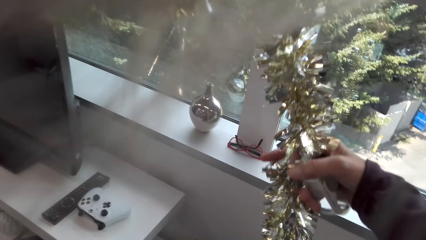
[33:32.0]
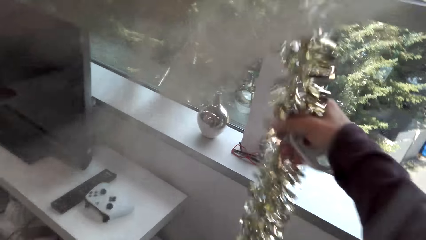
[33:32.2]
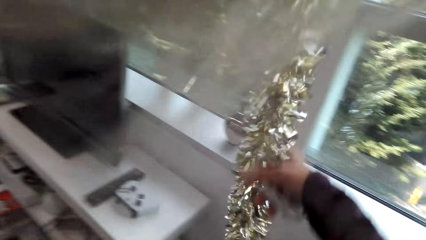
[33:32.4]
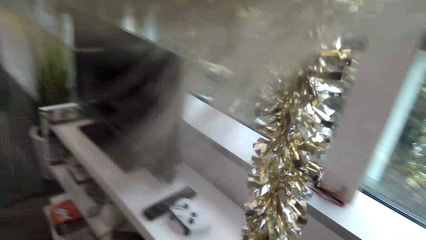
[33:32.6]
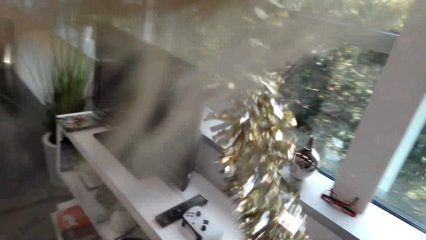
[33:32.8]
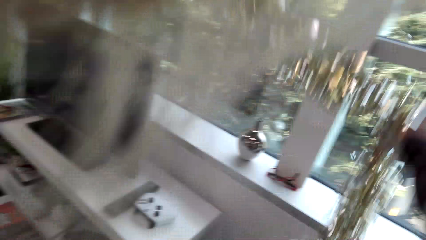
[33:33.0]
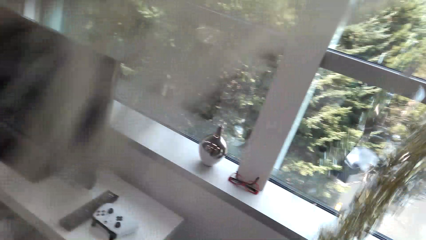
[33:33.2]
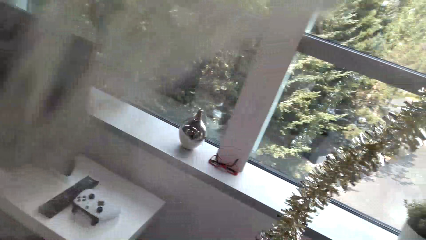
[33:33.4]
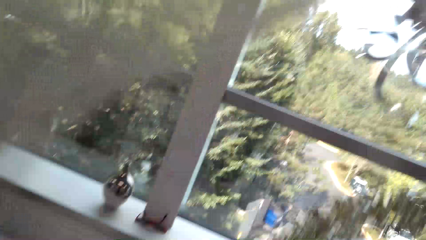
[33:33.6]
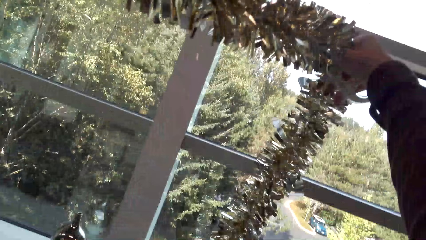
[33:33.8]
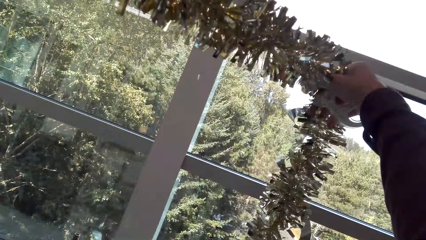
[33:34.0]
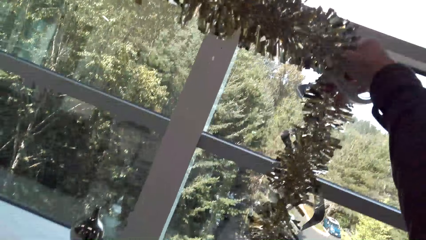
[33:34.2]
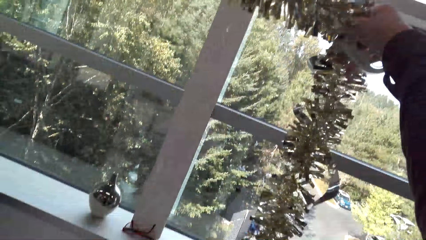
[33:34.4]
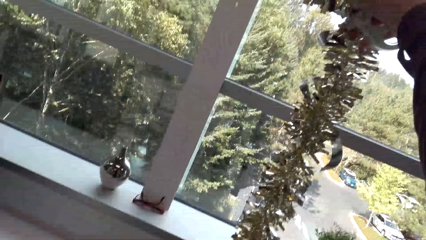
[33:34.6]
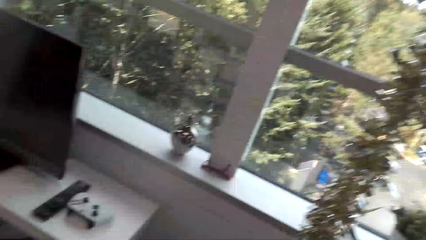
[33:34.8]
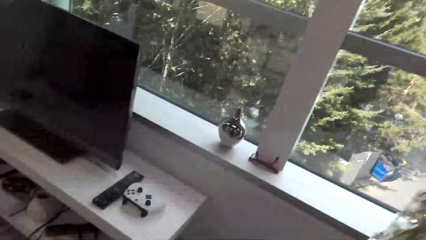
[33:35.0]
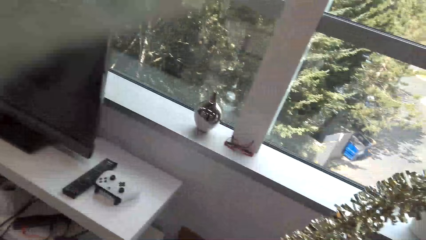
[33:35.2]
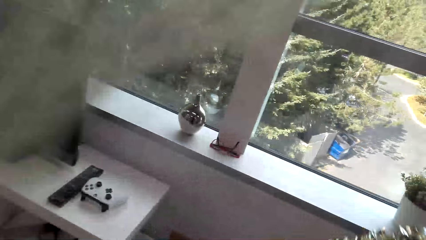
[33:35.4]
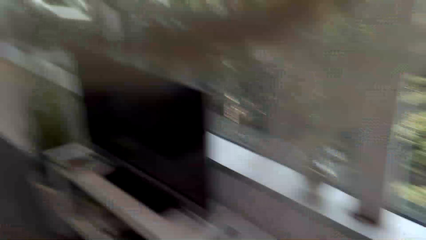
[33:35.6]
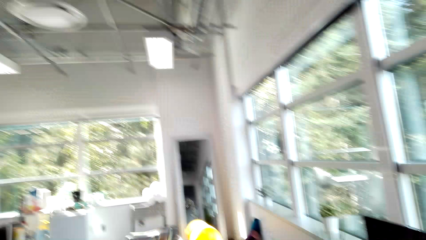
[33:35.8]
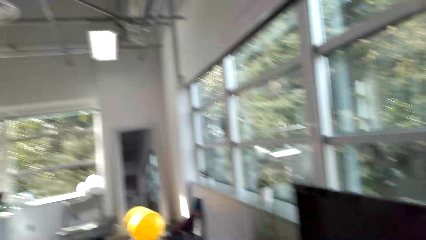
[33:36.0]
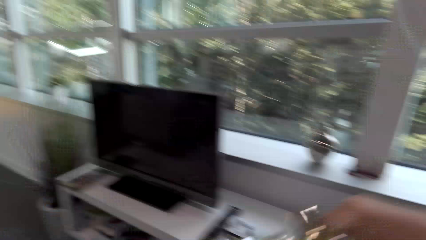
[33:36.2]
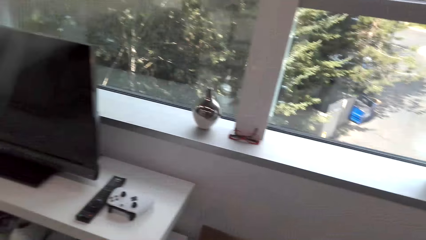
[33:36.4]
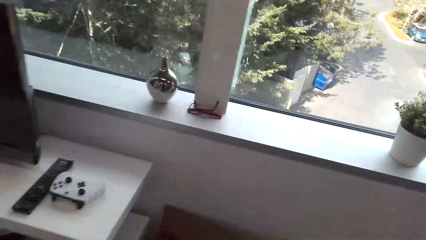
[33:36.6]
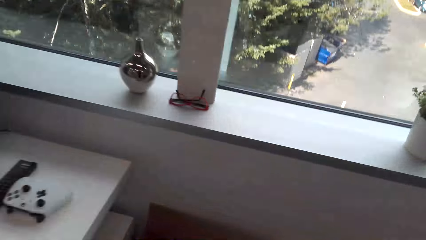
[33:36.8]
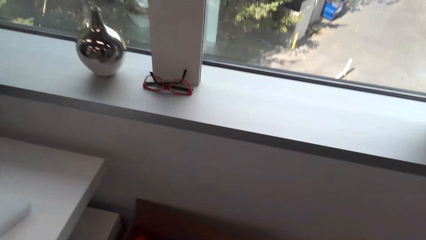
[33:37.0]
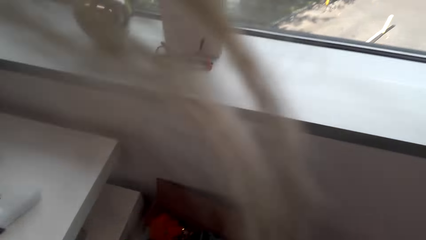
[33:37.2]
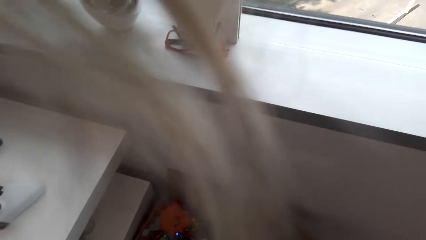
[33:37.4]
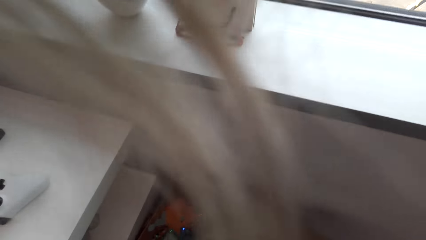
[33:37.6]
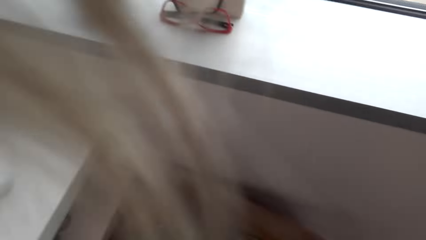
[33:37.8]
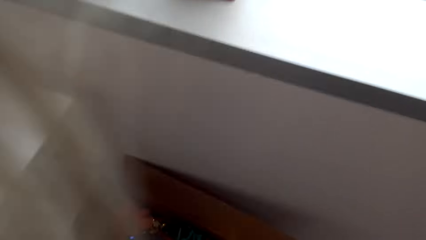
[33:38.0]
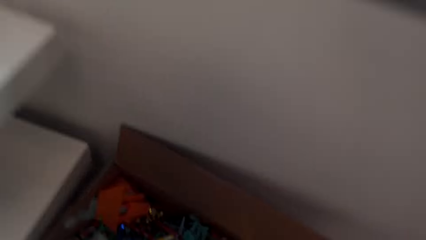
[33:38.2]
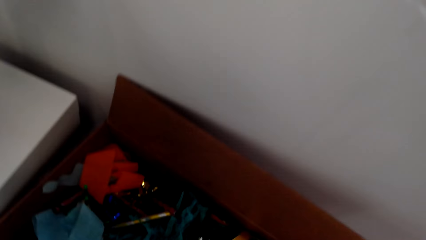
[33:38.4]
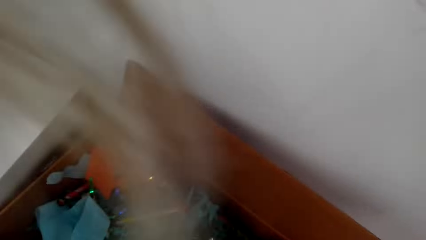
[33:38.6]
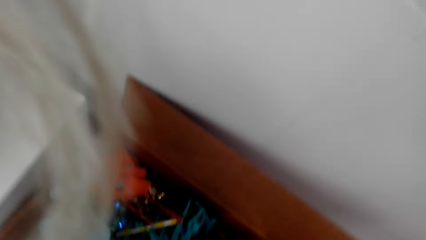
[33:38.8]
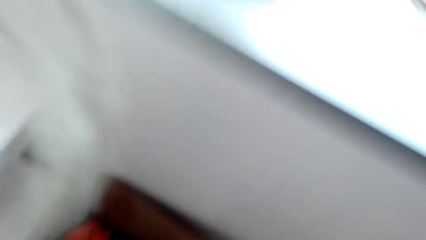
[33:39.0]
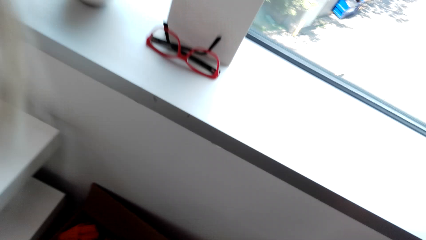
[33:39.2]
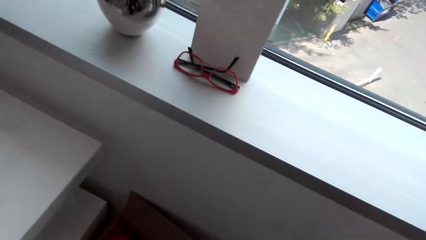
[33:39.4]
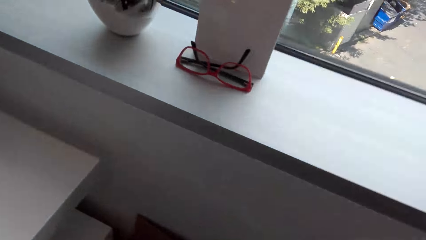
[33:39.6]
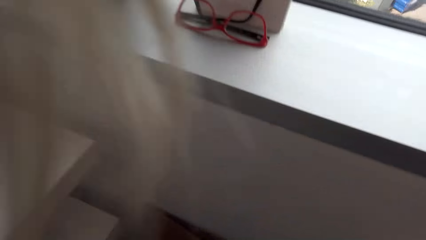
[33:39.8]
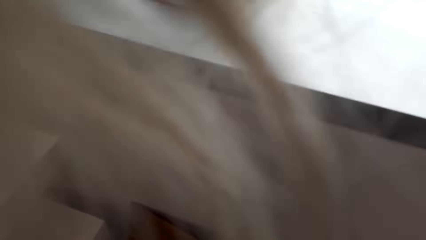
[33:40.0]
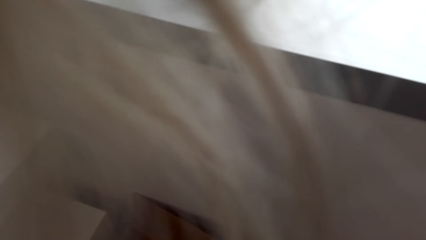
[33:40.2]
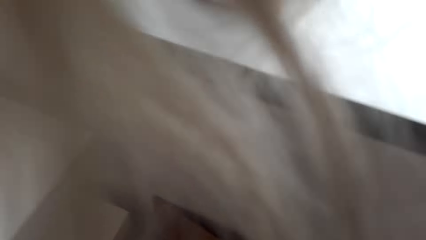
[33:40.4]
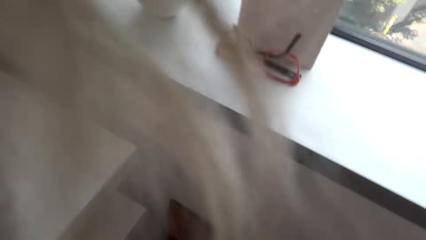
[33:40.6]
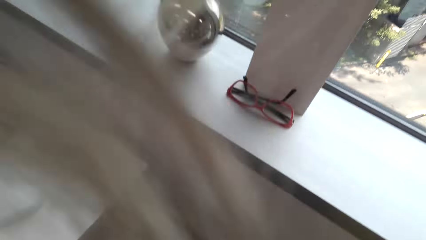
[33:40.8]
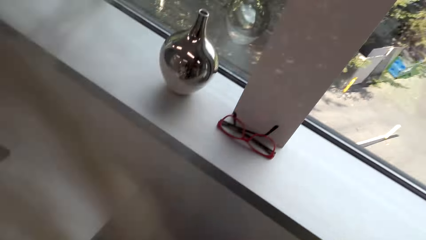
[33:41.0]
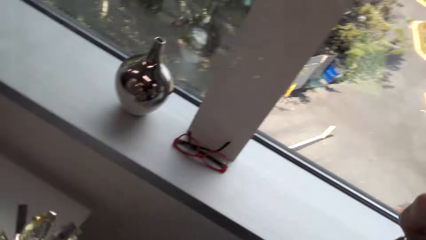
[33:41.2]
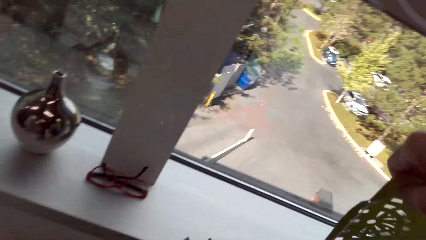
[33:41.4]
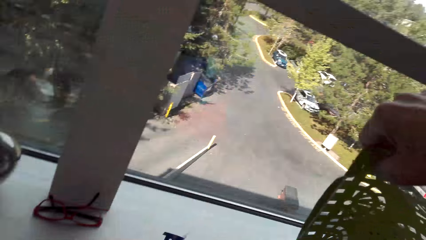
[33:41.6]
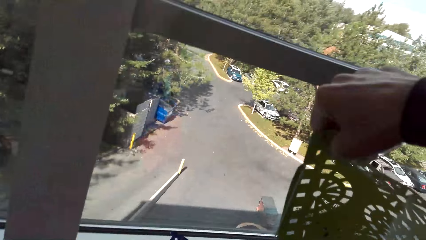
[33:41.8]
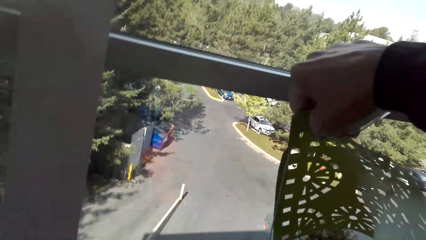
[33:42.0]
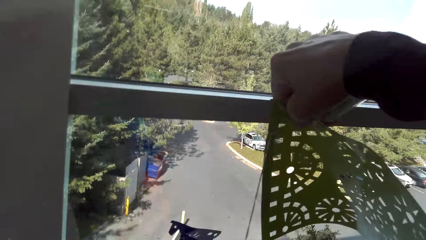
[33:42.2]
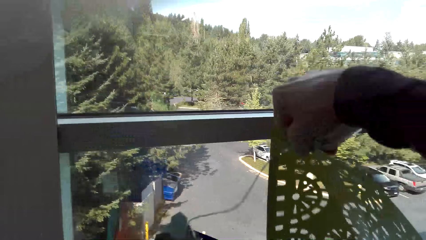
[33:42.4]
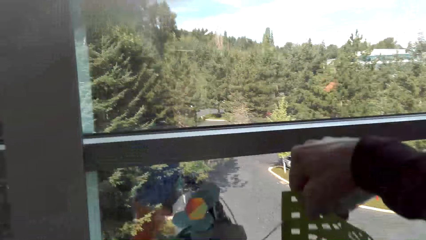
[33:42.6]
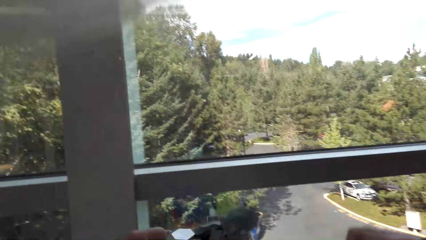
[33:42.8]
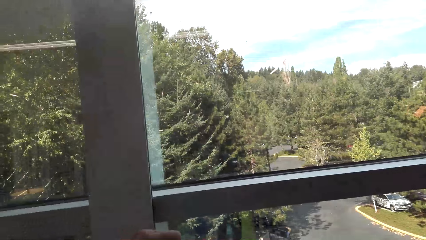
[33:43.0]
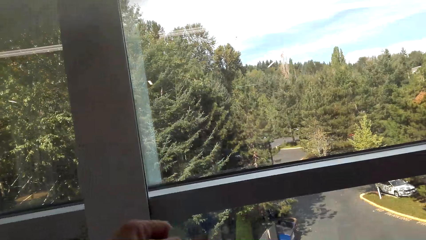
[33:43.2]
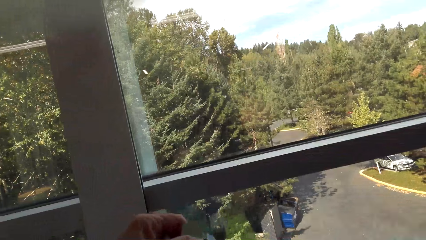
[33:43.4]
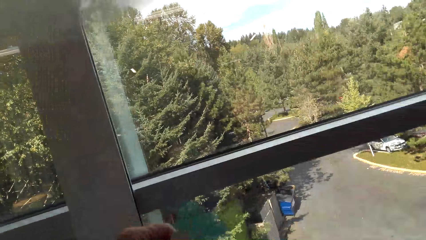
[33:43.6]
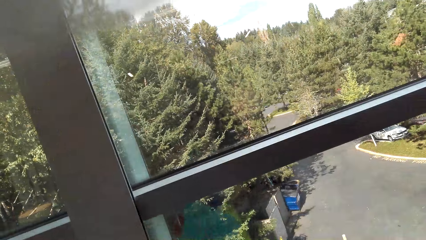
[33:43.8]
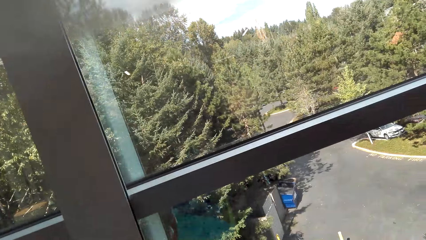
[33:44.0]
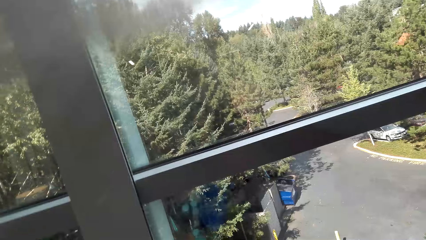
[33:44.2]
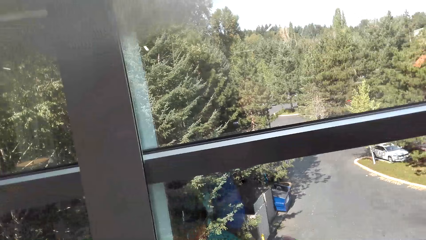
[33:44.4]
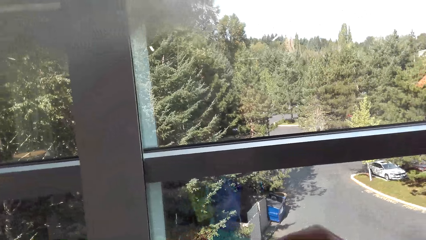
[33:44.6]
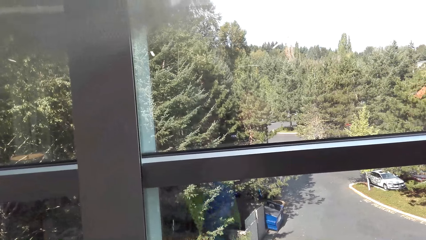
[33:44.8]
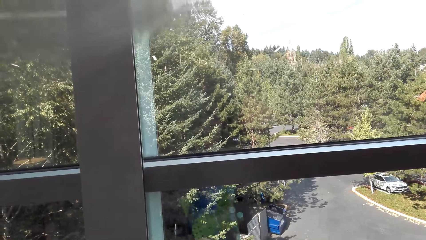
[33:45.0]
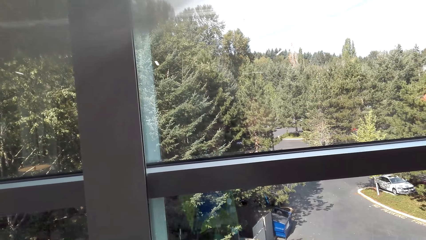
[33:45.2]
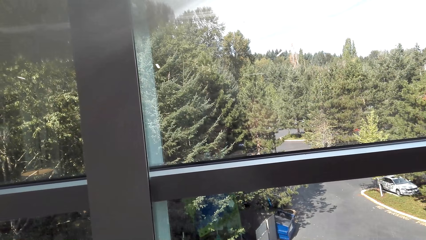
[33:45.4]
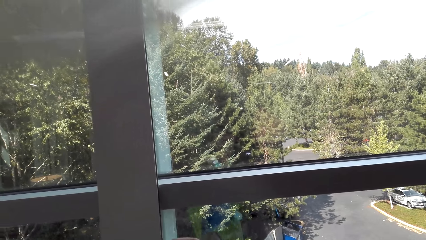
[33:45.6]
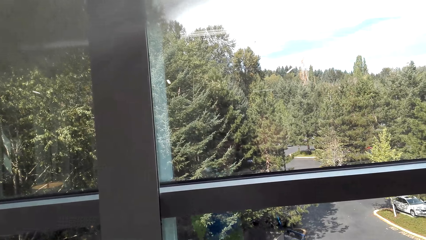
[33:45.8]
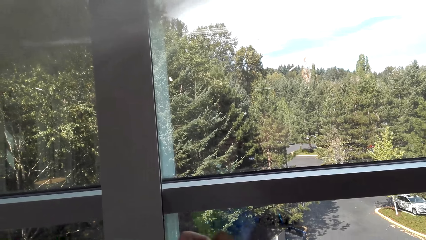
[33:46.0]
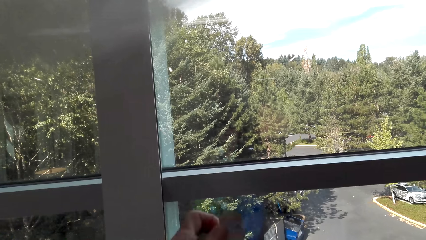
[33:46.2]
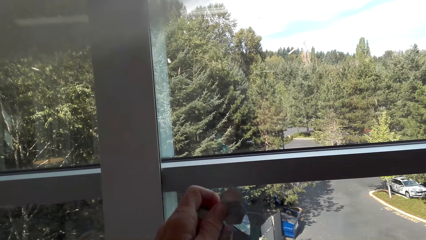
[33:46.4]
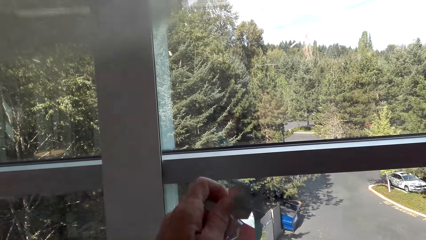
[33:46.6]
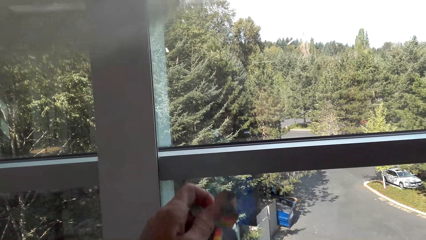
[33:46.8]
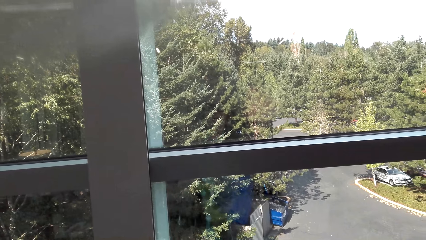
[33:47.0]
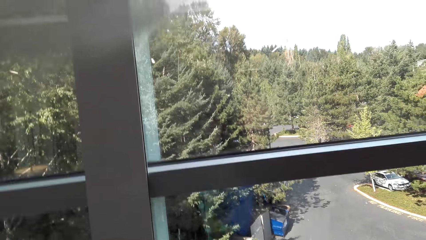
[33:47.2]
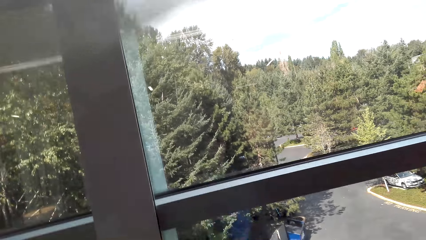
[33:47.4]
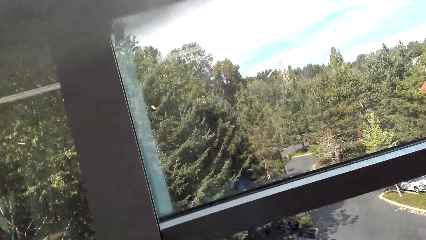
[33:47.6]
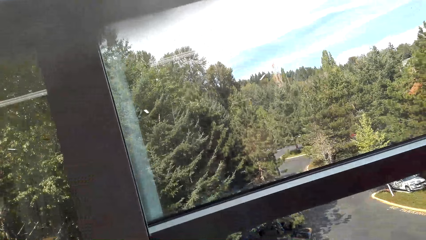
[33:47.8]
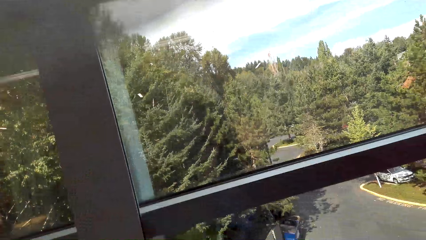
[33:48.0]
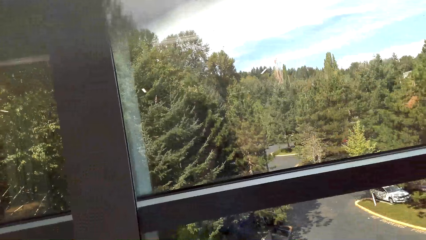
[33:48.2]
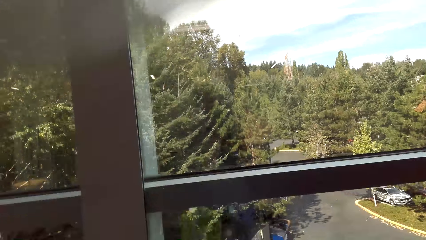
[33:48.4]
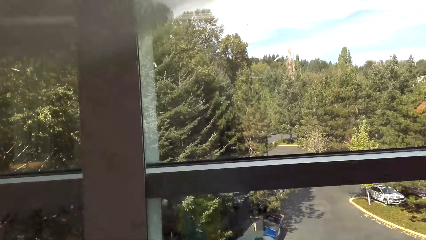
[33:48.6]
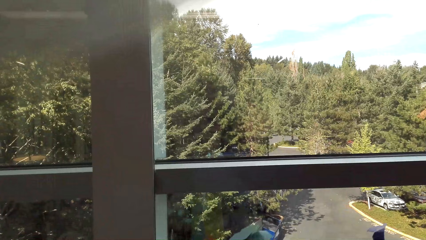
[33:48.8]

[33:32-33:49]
The camera wearer adjusts another decorating ribbon. She picks up a Christmas decoration. She bends beside the window. She holds decorating paper with her right hand. She holds the Christmas decoration.
